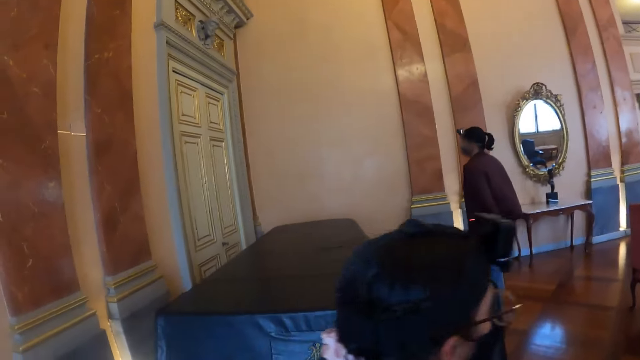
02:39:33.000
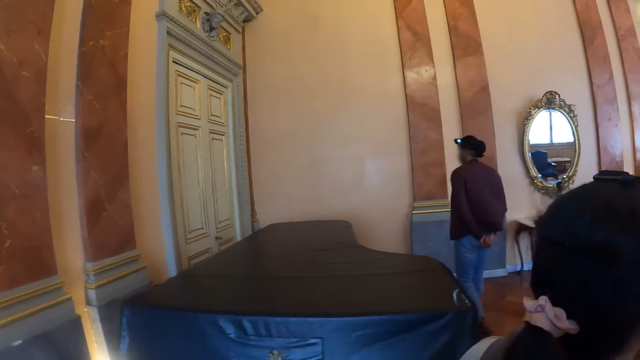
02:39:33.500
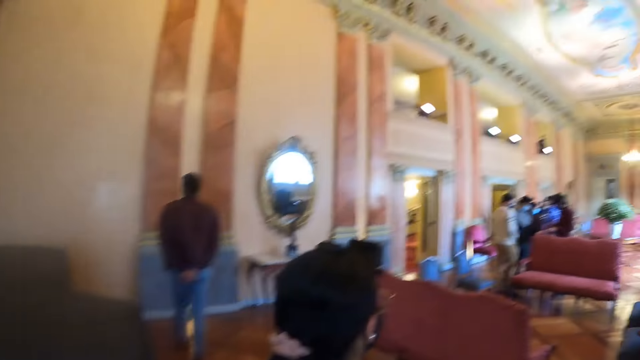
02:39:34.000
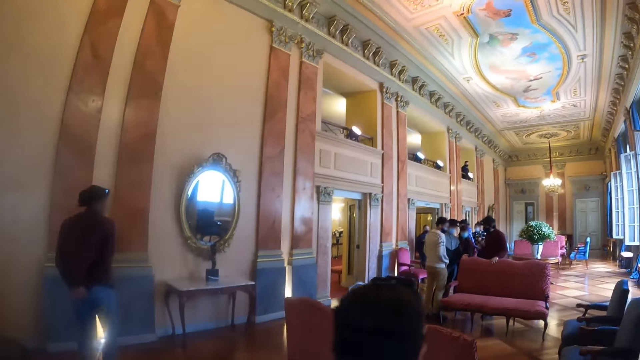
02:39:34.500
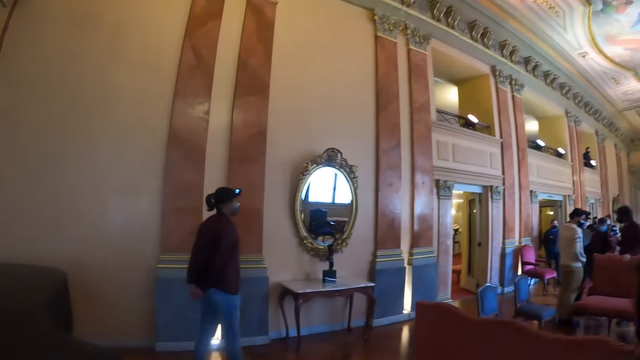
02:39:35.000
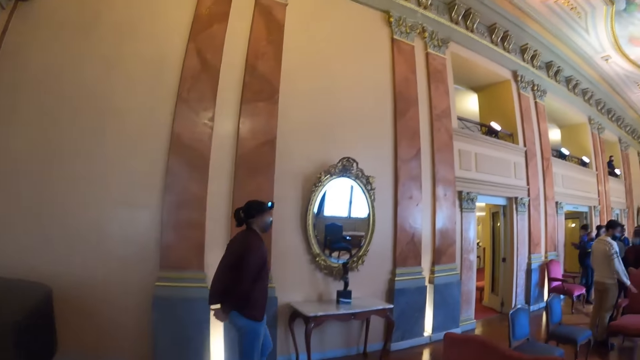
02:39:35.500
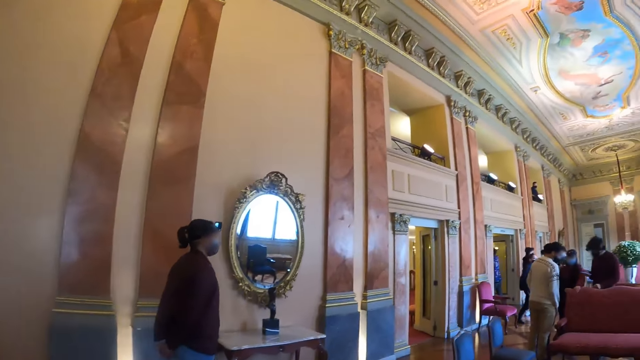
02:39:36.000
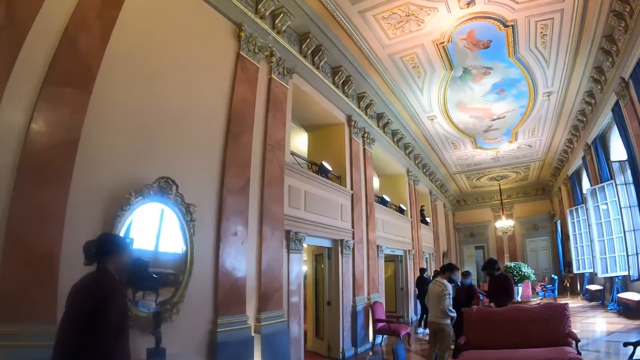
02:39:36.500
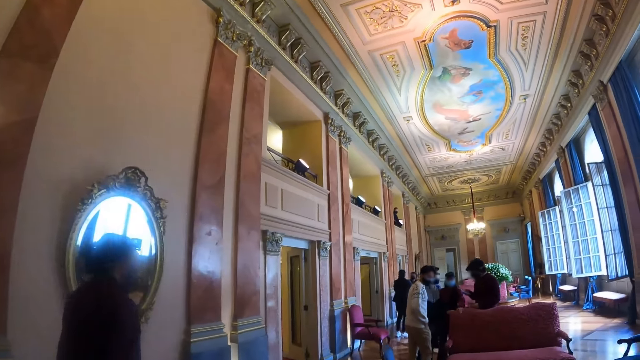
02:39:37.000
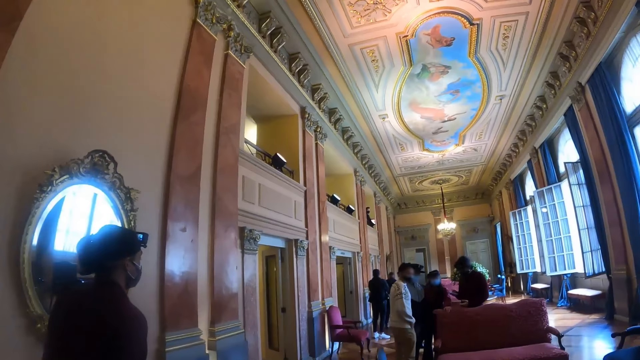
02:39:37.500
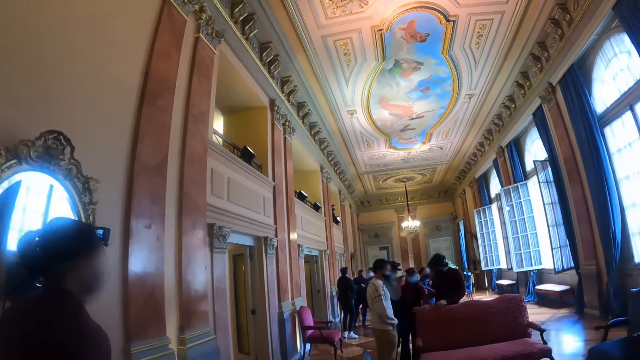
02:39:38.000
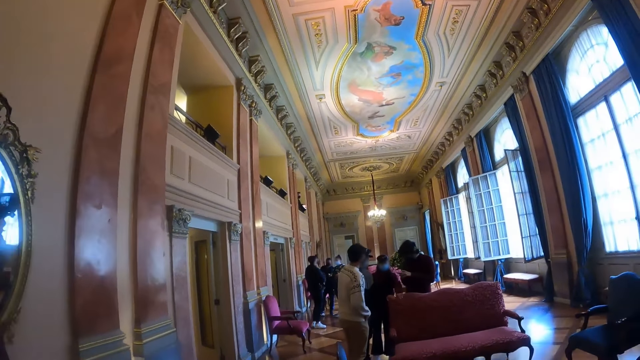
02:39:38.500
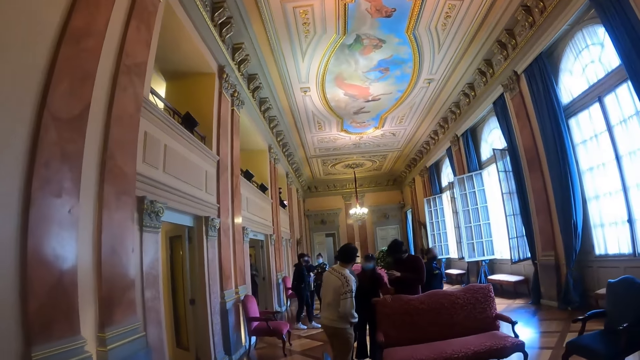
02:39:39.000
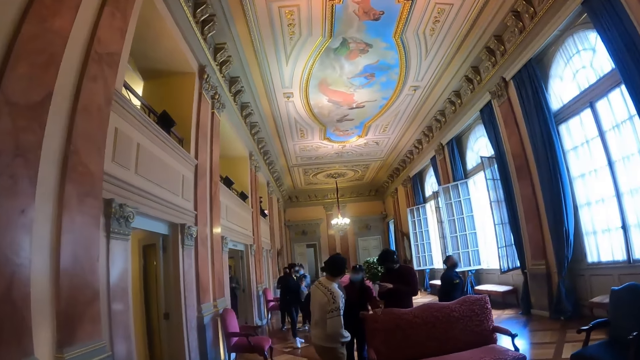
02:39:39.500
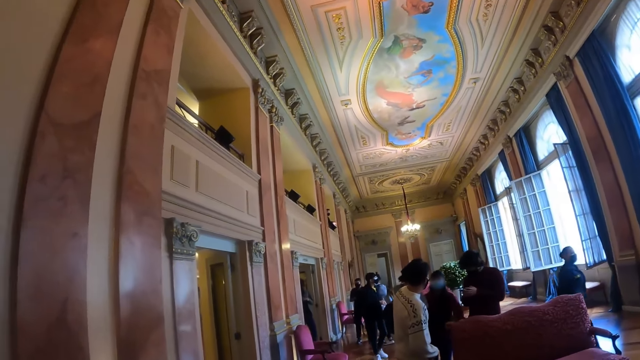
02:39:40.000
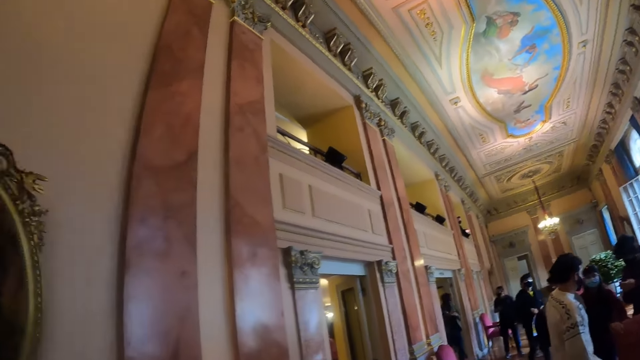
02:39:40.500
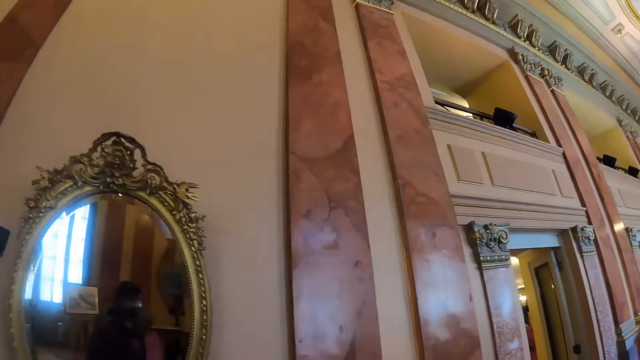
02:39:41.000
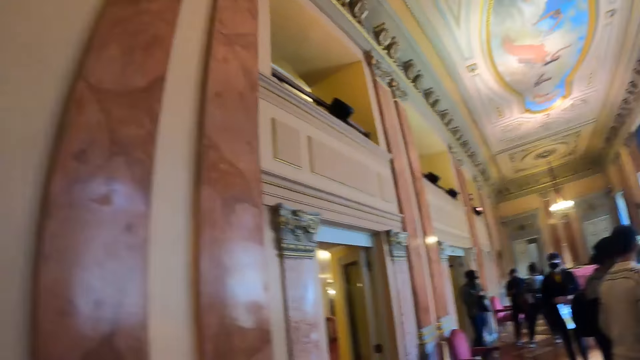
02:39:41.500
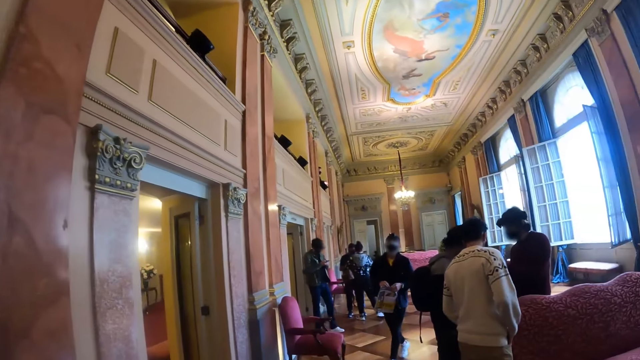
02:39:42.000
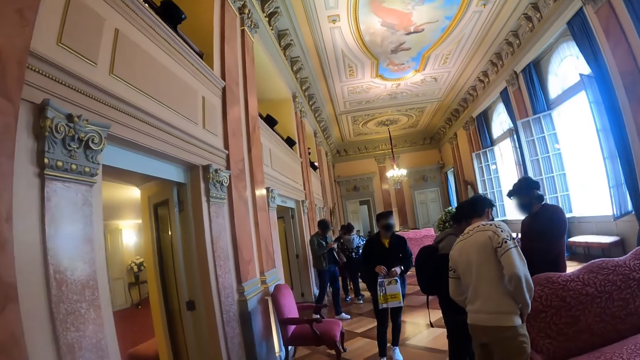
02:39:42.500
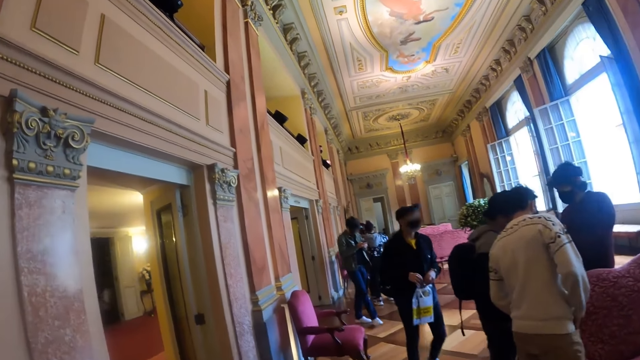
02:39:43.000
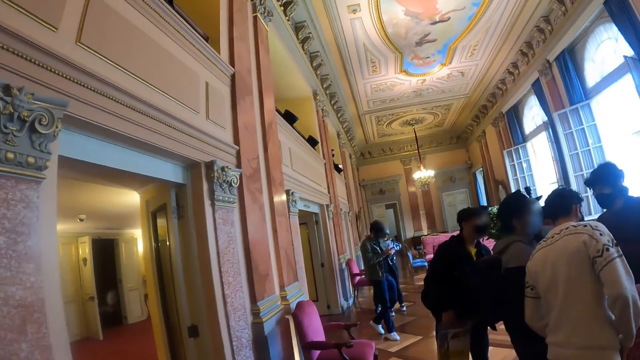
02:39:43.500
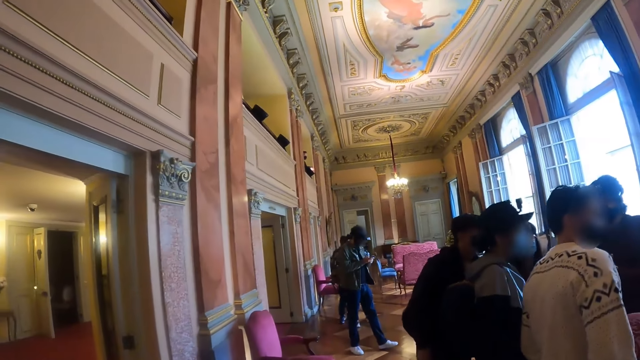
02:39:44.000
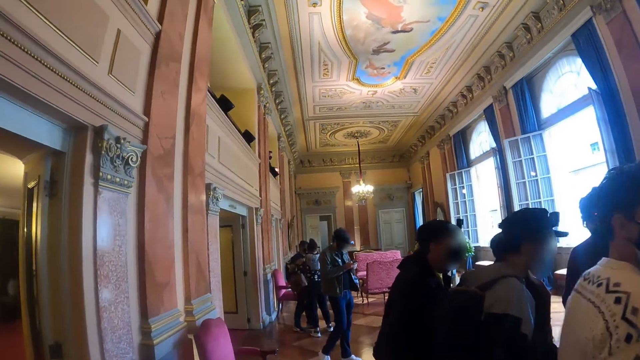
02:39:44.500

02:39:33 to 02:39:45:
The camera wearer walks around.

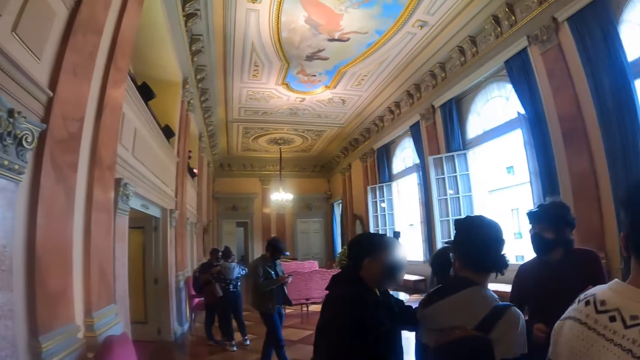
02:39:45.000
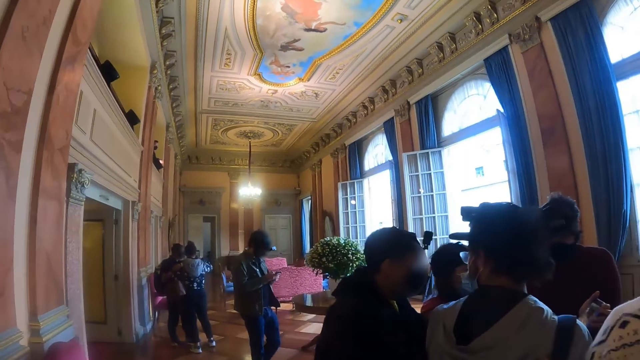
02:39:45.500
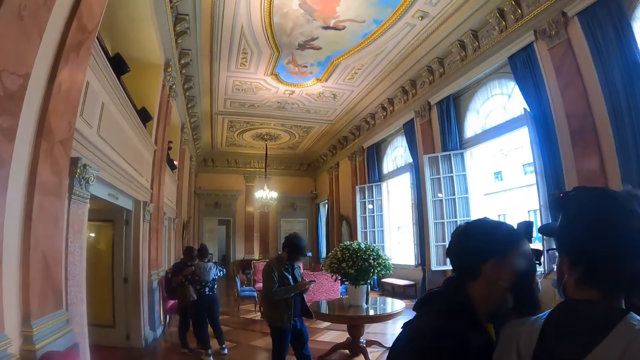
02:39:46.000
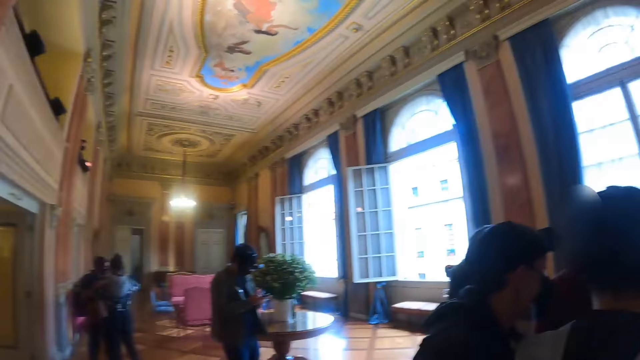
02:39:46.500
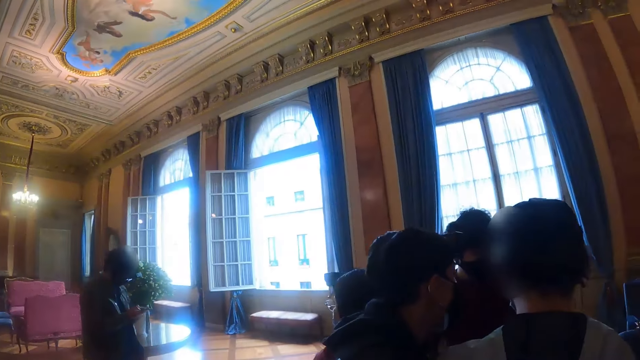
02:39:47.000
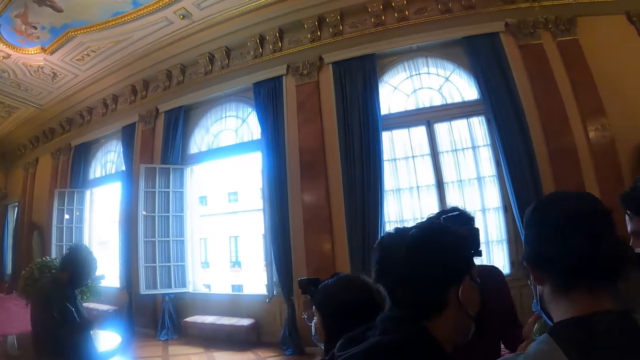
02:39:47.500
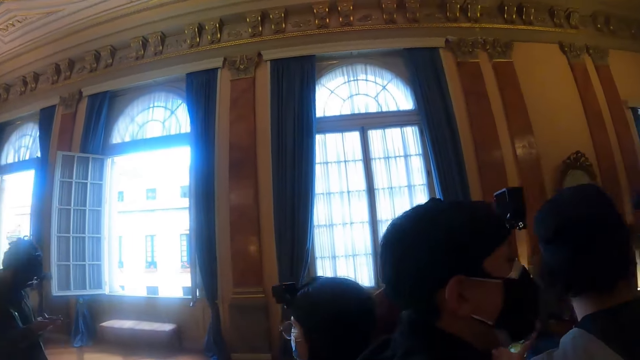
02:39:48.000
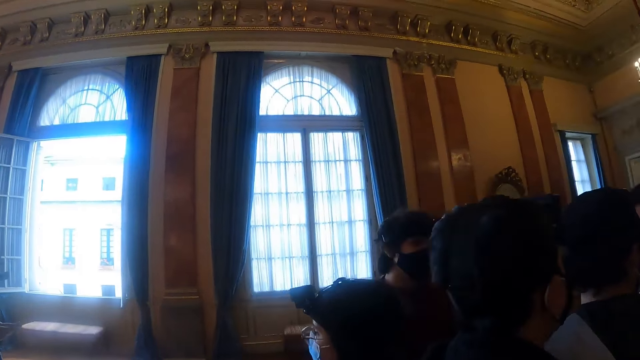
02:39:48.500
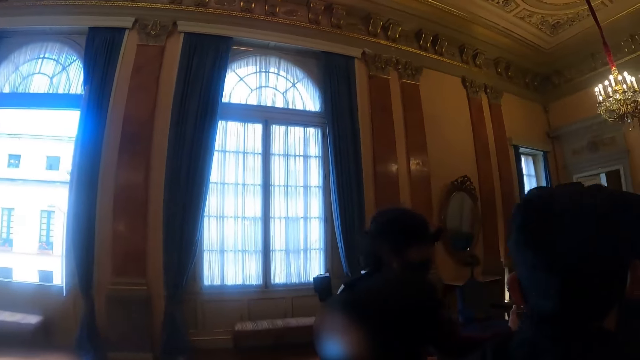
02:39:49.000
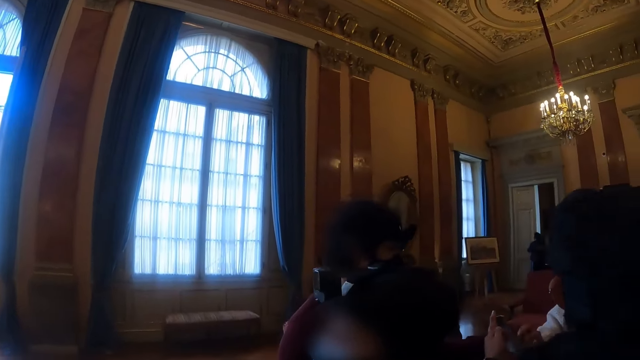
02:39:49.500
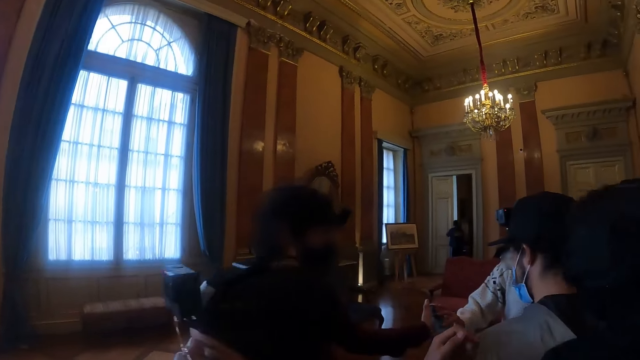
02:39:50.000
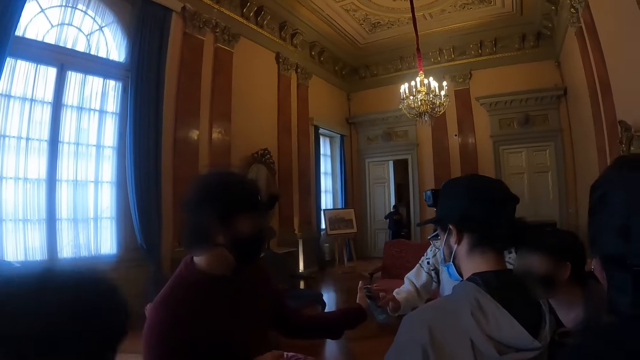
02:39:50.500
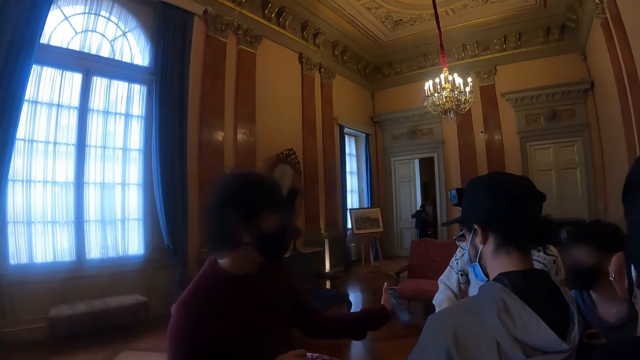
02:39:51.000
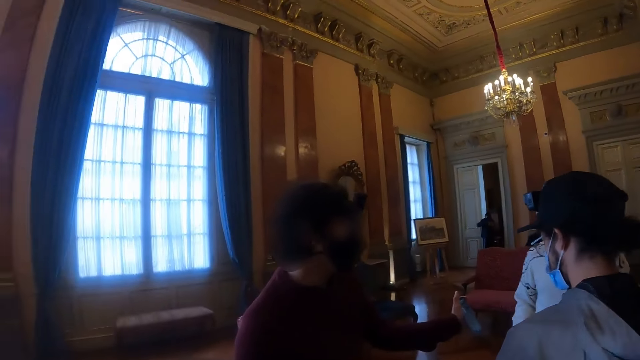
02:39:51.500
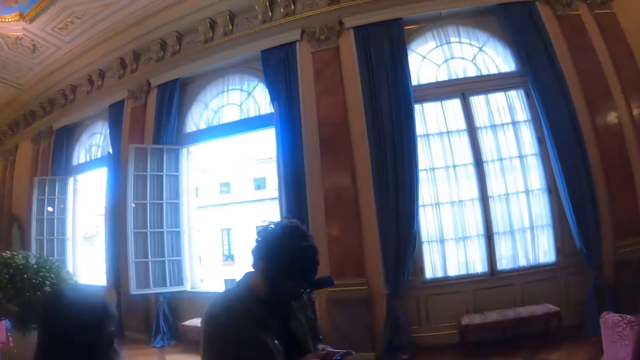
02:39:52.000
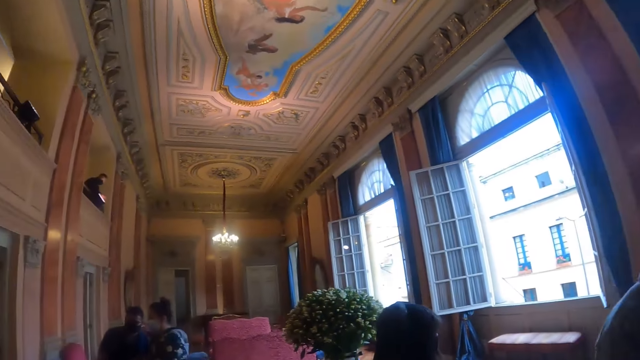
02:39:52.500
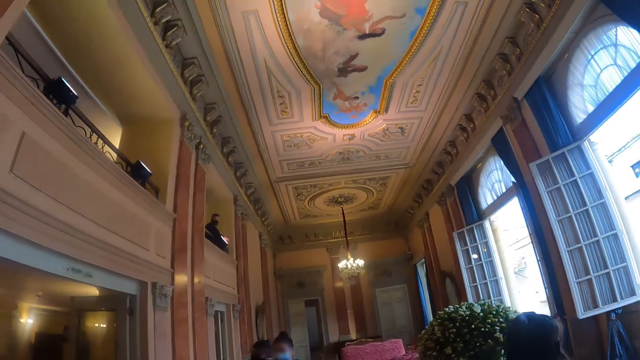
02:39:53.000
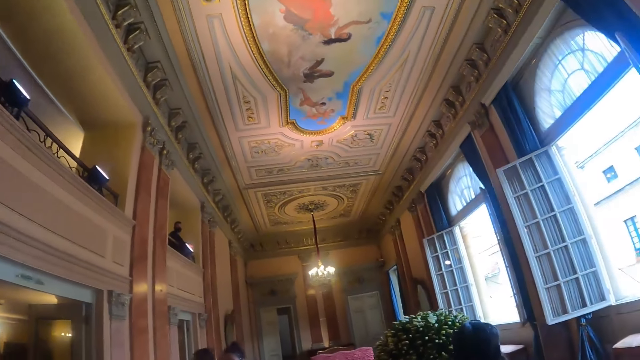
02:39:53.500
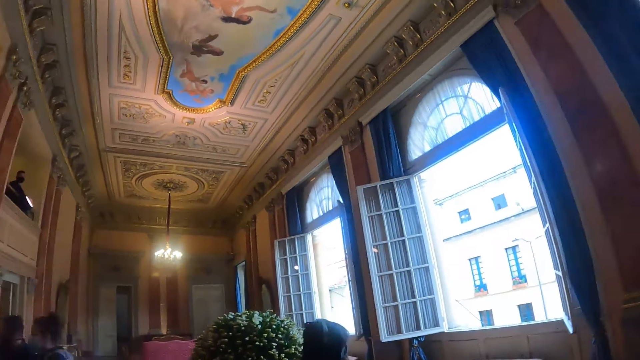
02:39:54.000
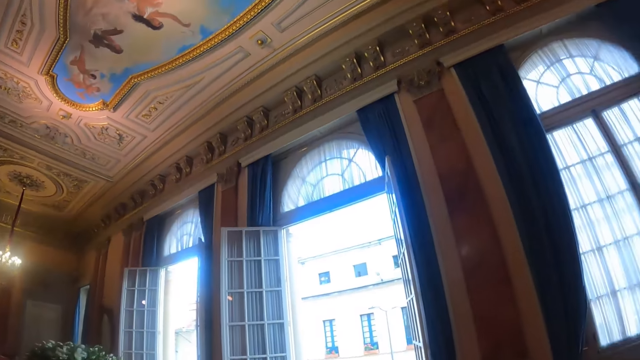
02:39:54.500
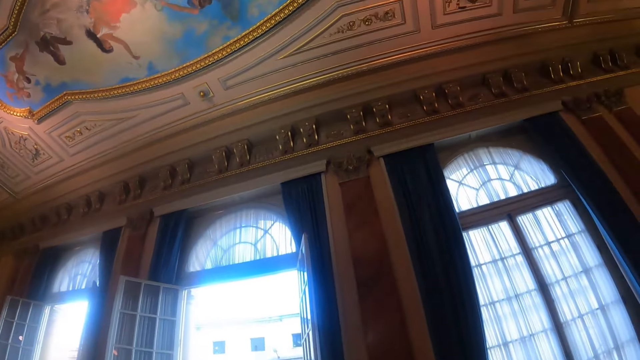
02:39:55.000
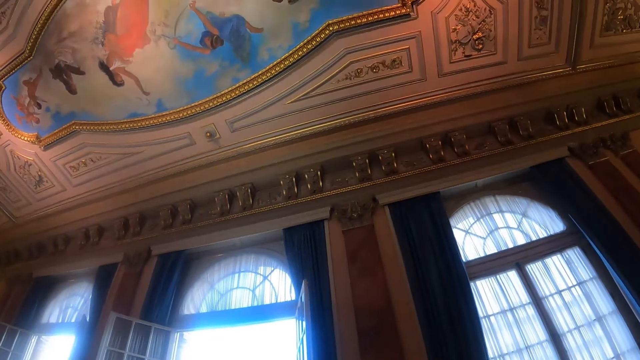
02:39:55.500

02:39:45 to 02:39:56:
The camera wearer turns around.
